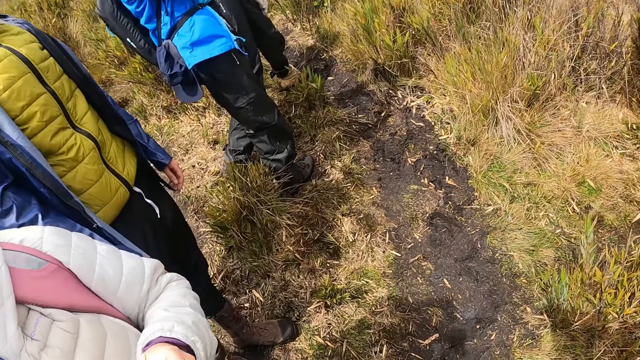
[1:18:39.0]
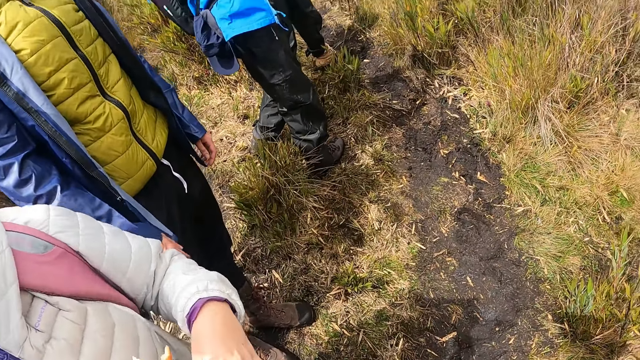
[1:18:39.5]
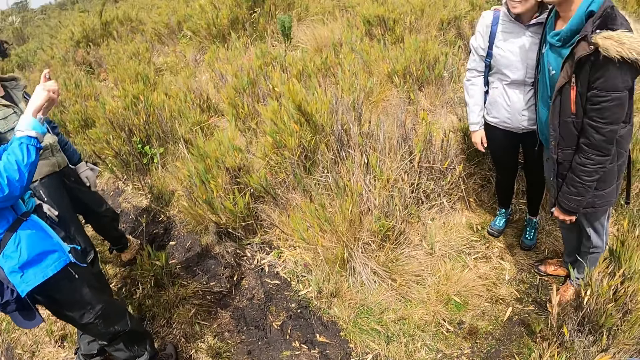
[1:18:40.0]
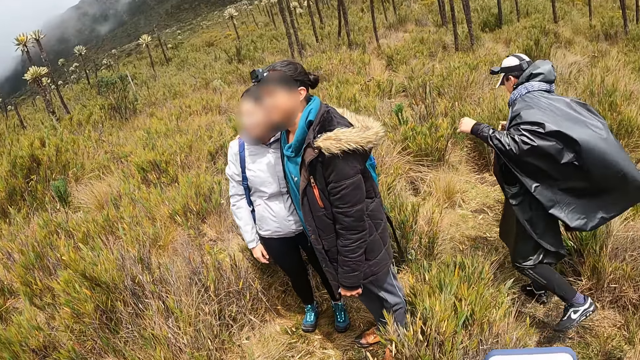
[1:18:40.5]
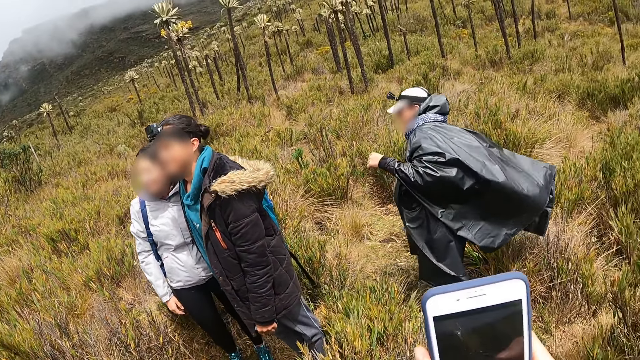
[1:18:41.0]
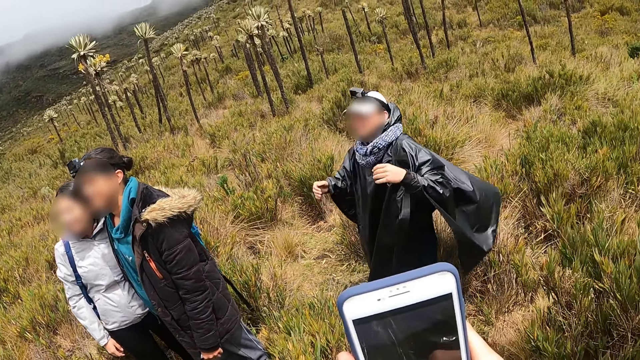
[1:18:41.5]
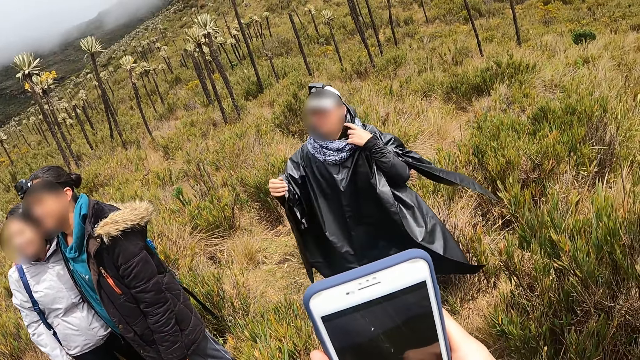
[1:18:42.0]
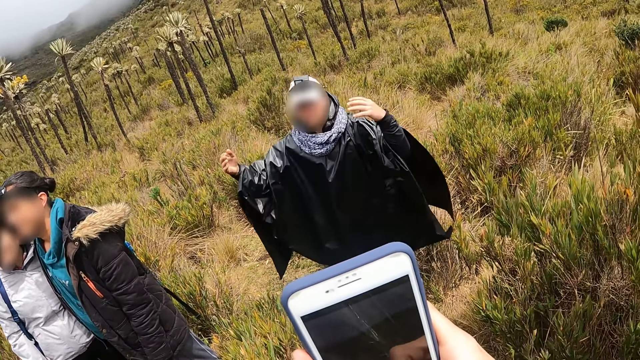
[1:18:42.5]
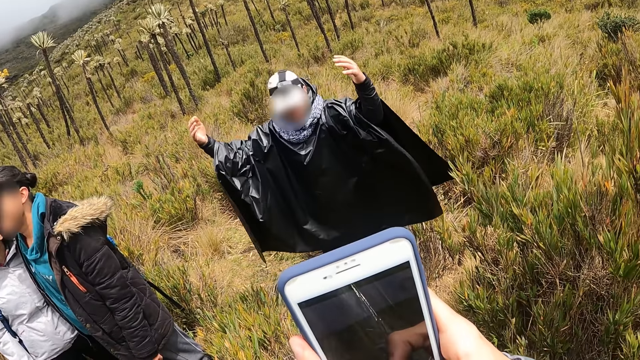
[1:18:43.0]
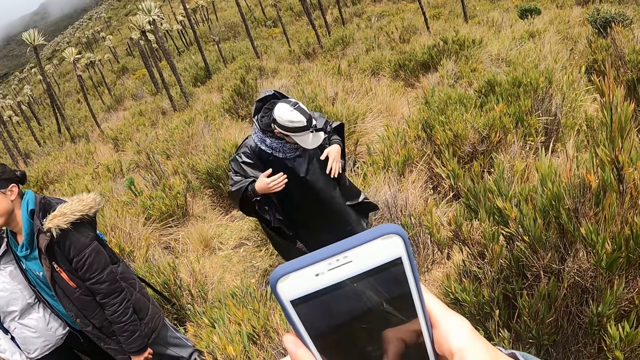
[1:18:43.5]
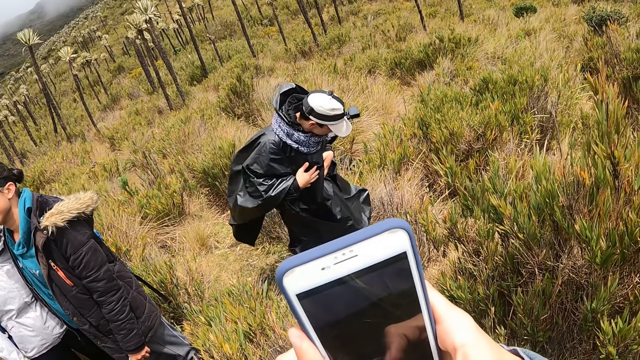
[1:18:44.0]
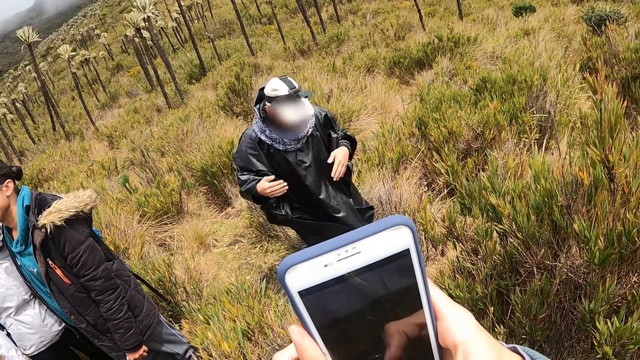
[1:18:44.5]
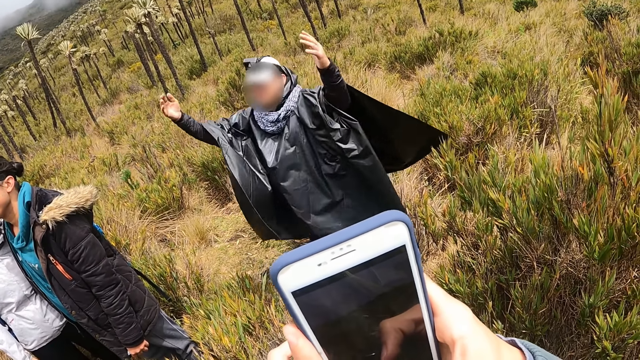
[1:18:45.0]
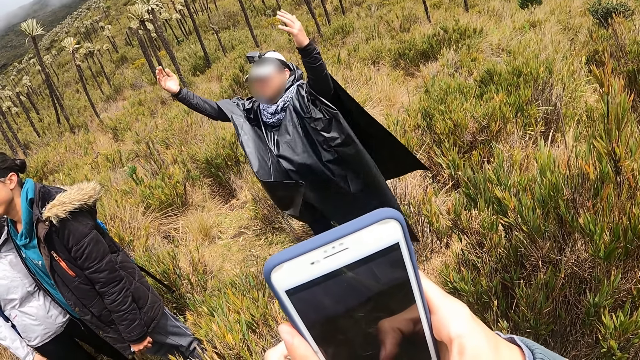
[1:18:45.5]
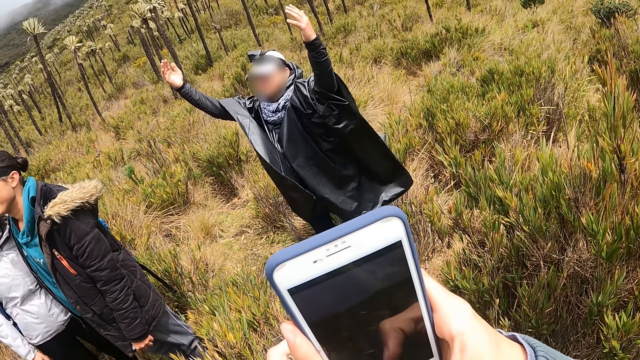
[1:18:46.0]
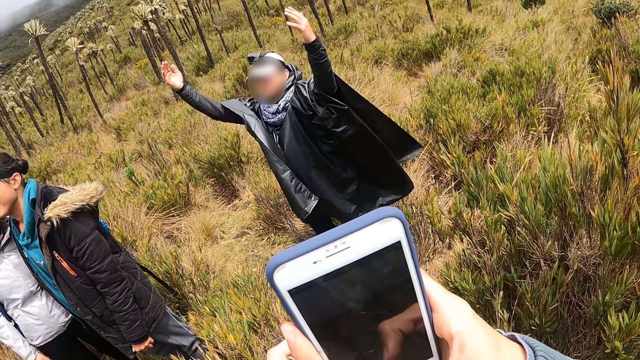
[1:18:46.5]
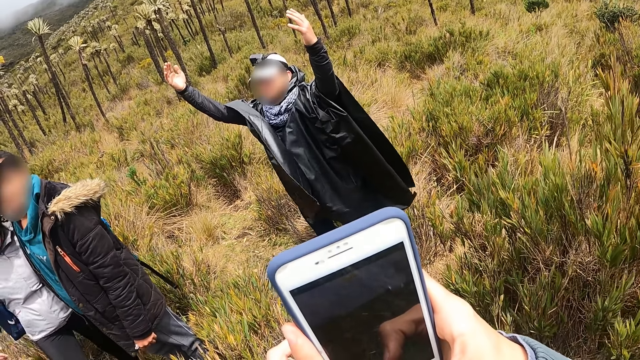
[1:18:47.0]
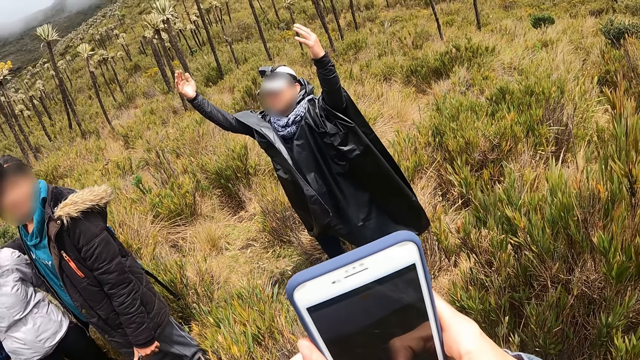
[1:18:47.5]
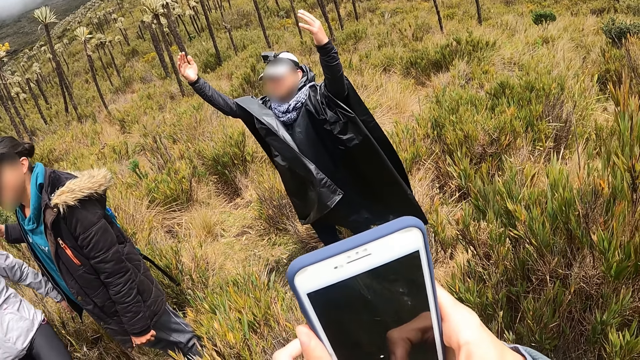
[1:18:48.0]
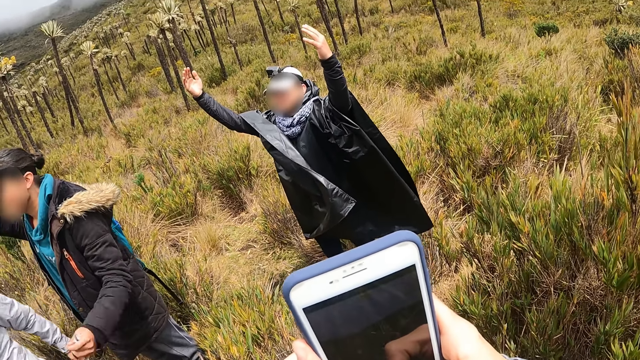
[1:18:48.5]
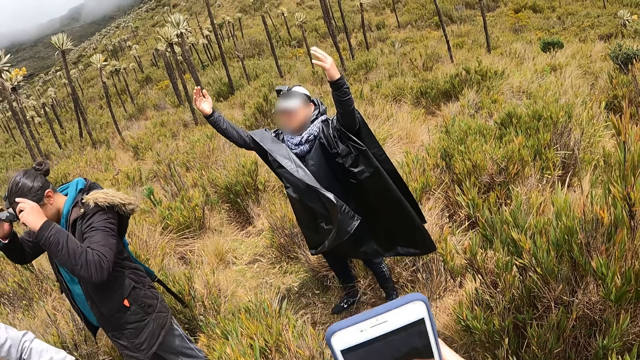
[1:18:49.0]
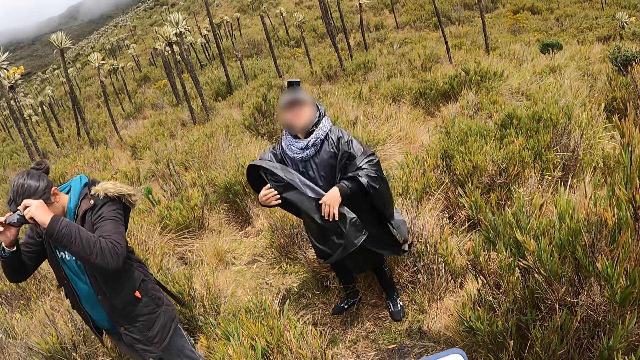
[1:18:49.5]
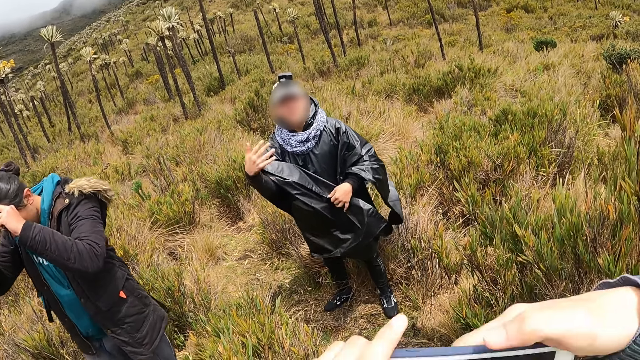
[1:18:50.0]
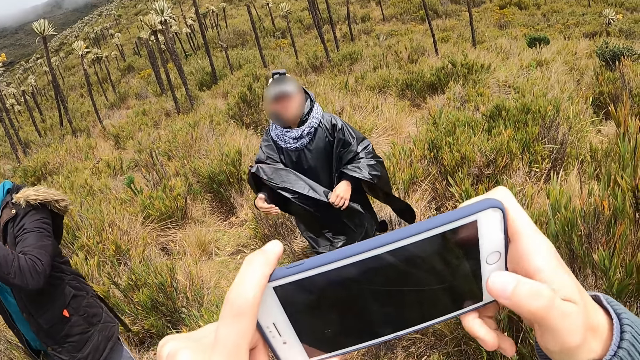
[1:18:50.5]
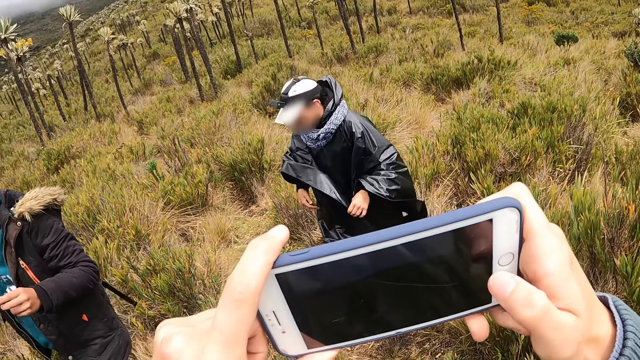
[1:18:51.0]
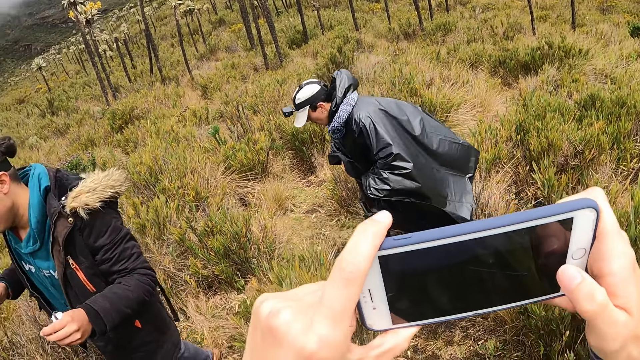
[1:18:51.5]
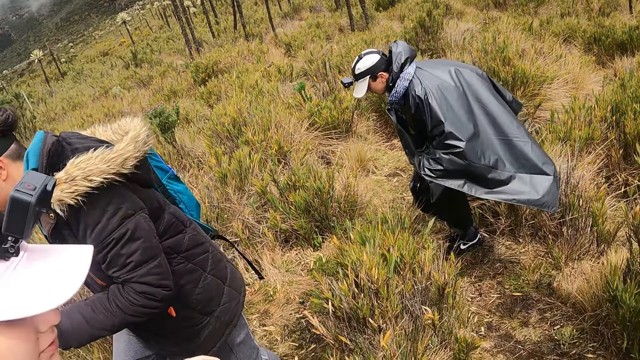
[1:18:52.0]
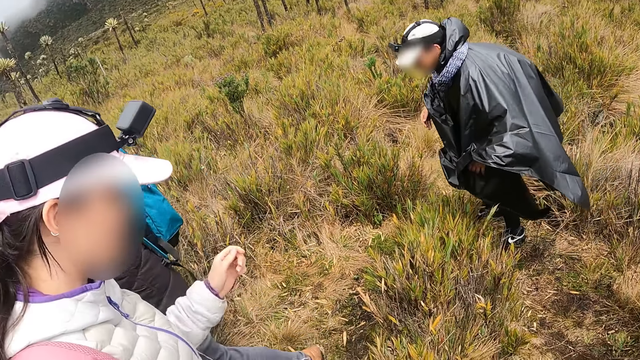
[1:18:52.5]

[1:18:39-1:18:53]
The camera wearer looks around the hill. He snaps a picture of a man with the phone in his hands. The man raises his hands. The man adjusts a camera on his head with his hands. The camera wearer snaps a picture with the phone in his hands.

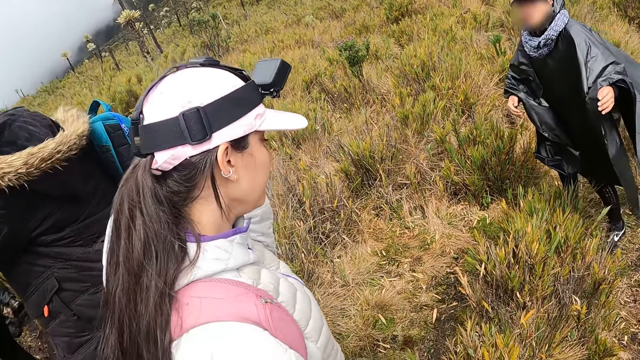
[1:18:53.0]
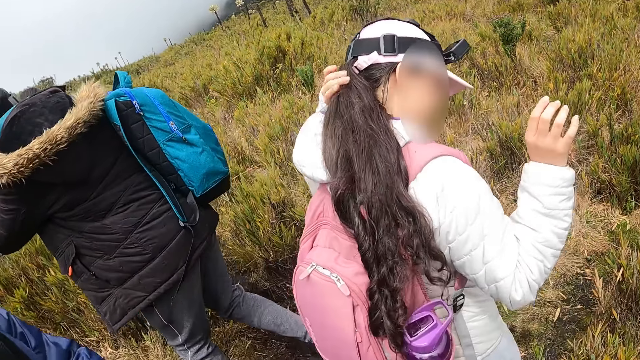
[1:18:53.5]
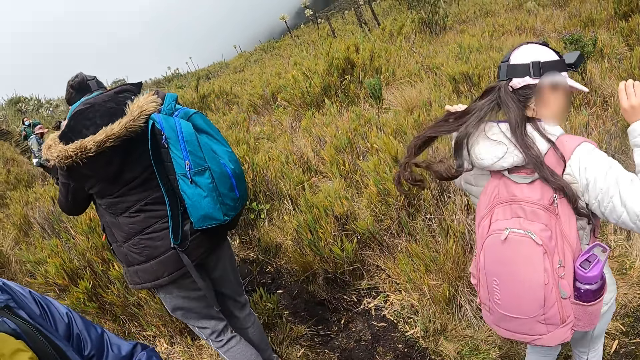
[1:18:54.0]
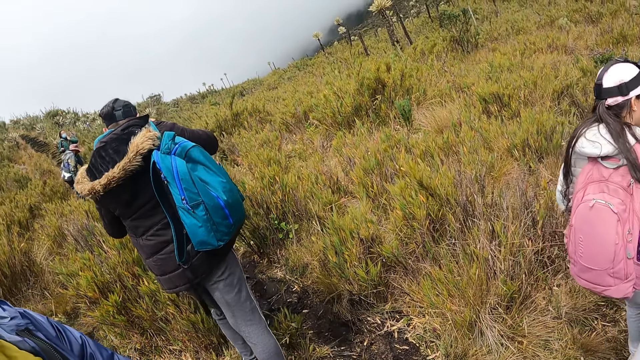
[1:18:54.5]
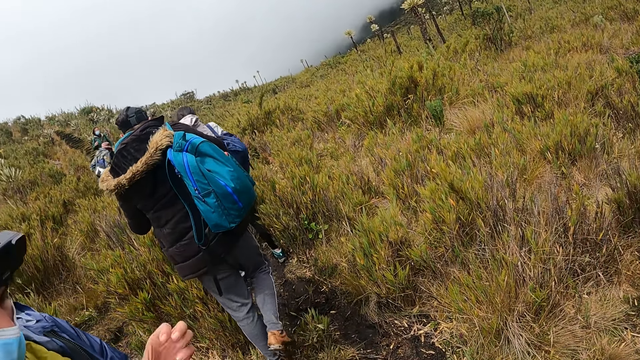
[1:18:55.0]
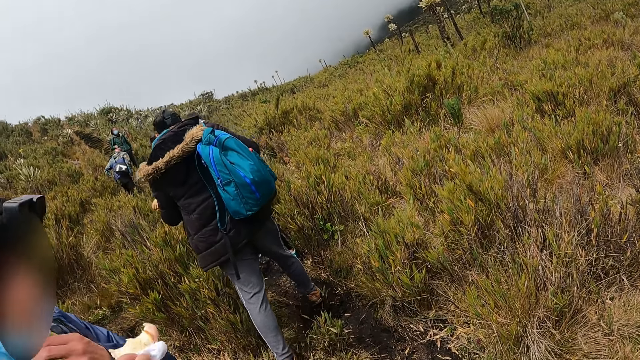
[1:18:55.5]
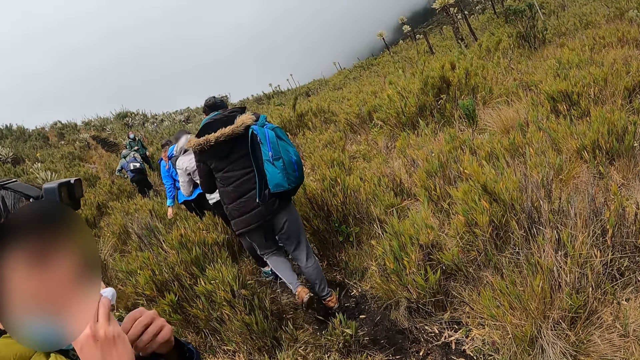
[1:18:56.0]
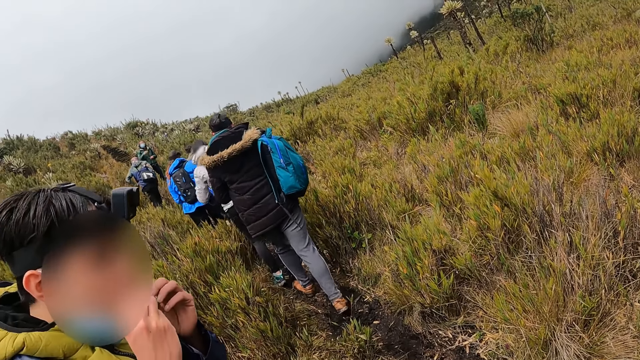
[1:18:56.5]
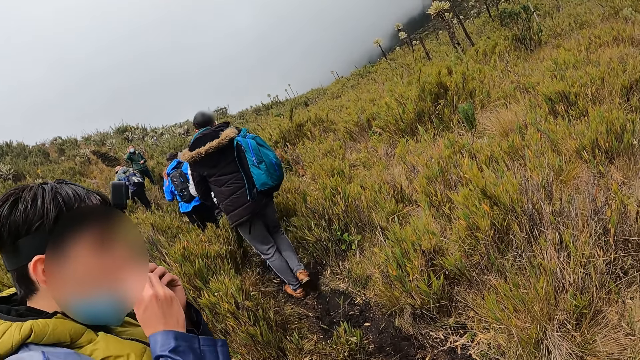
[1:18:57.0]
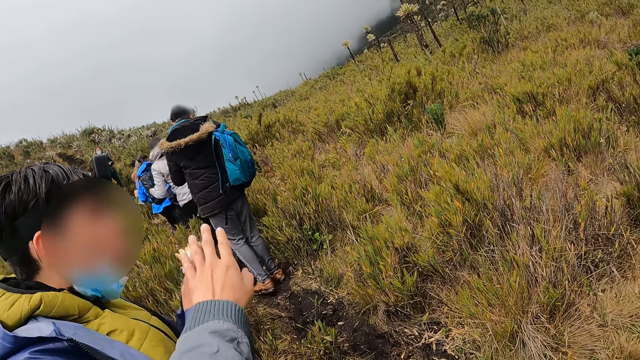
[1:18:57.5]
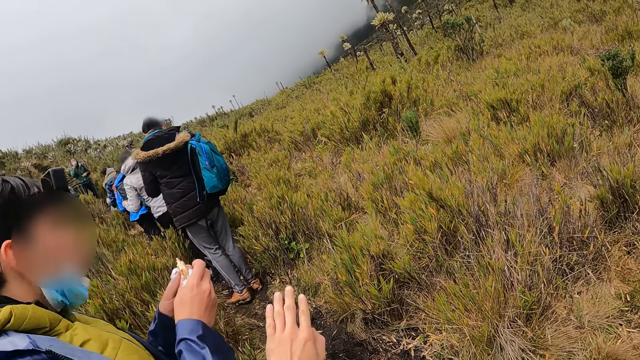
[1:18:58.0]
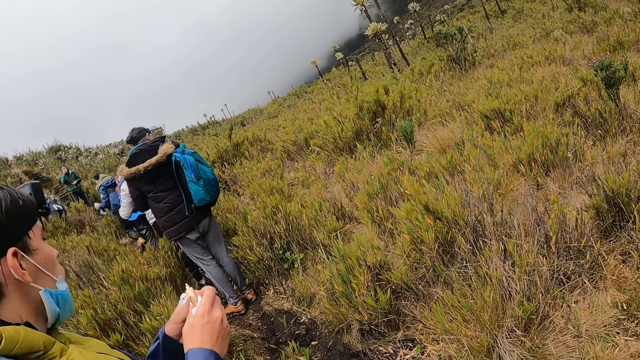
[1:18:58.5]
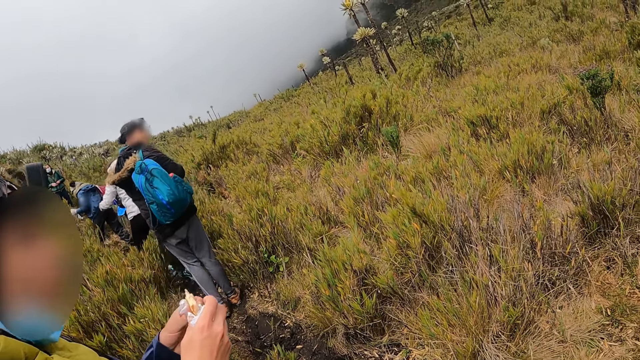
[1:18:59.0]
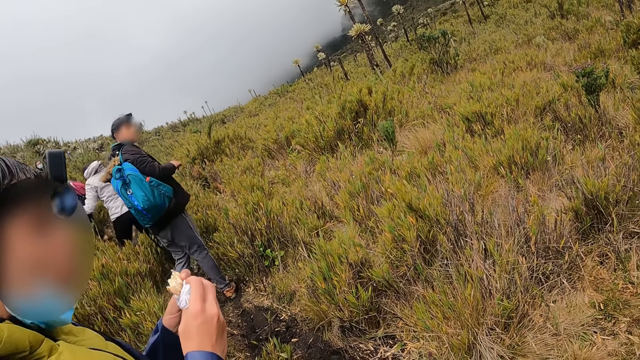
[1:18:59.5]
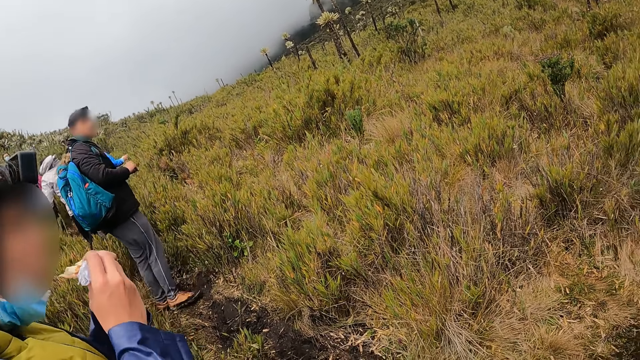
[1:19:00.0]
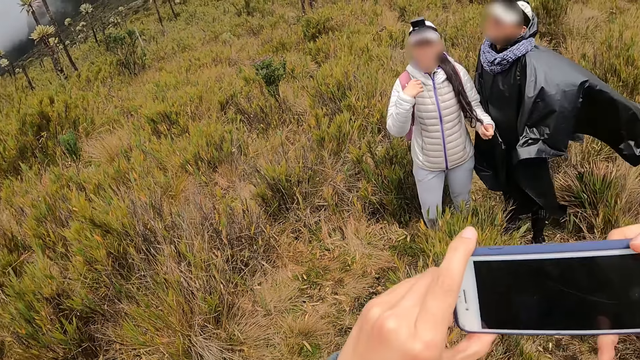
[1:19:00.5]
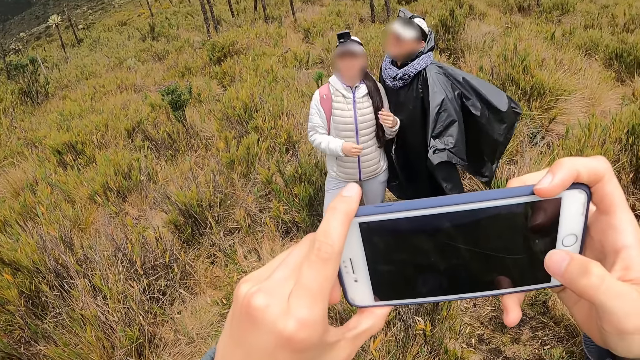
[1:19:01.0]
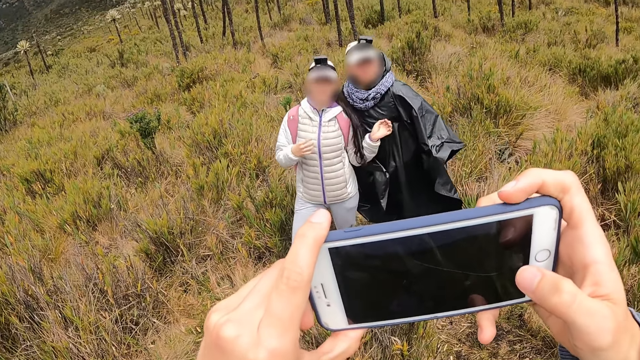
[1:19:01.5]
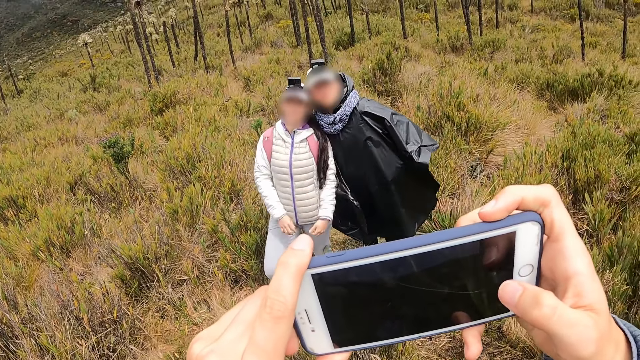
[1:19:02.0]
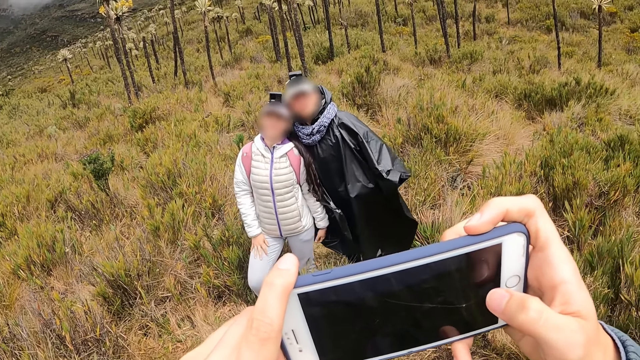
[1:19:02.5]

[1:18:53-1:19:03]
A woman adjusts her hair with her left hand. A man eats a sandwich in his hands. The camera wearer stretches his left hand. He lifts his hand. He snaps a picture of the man and the woman with the phone in his hands. The man stands with the woman.
